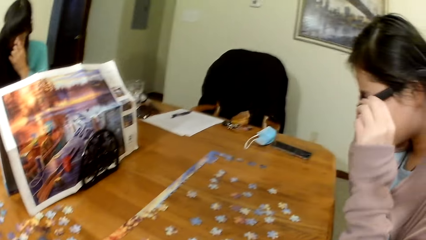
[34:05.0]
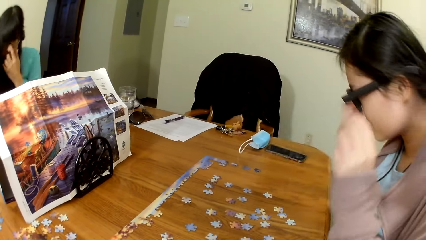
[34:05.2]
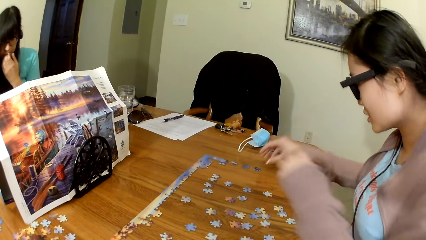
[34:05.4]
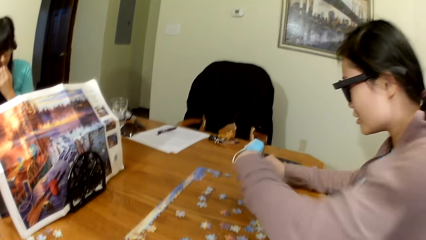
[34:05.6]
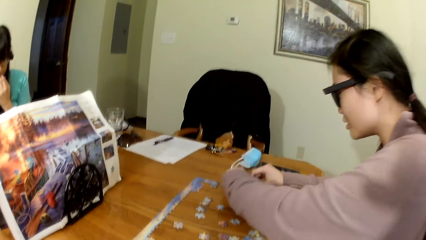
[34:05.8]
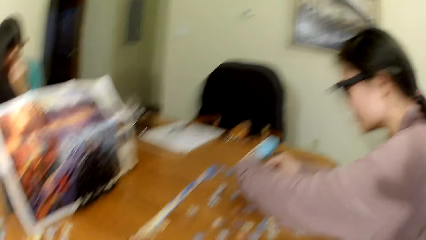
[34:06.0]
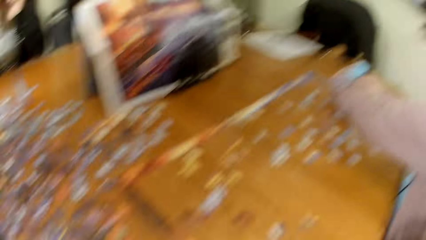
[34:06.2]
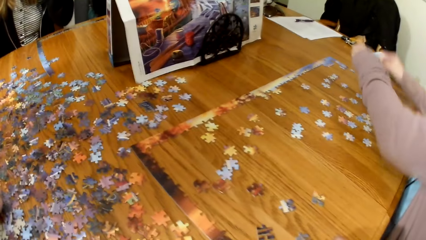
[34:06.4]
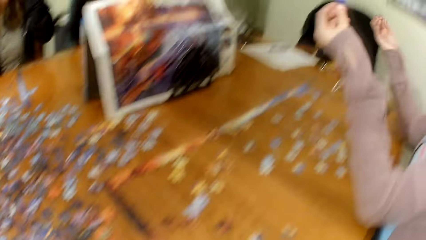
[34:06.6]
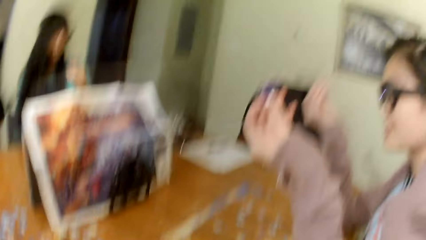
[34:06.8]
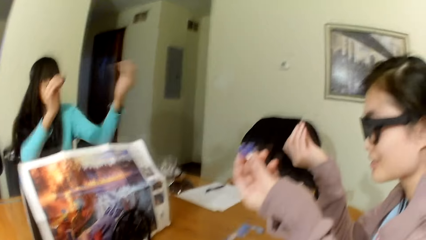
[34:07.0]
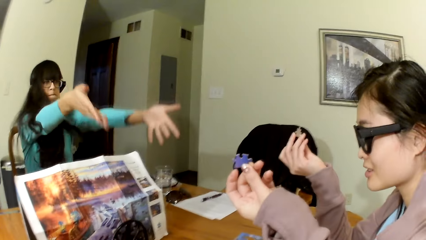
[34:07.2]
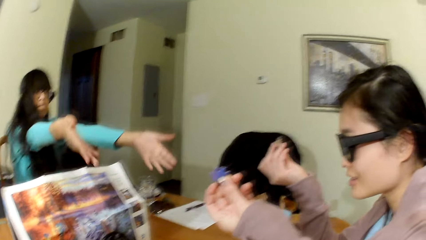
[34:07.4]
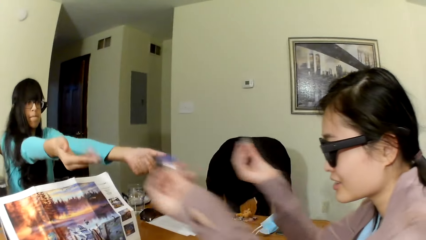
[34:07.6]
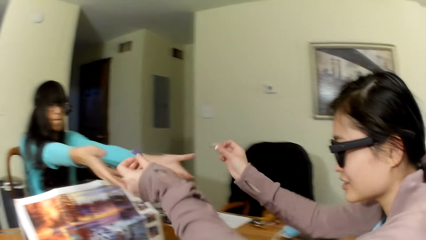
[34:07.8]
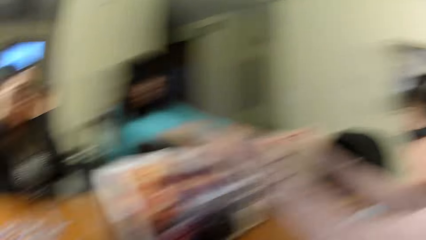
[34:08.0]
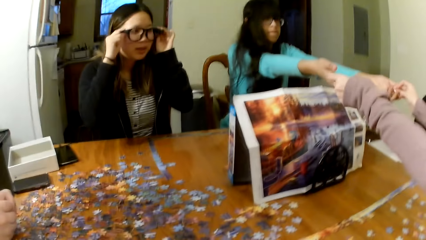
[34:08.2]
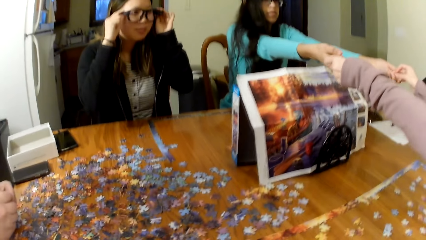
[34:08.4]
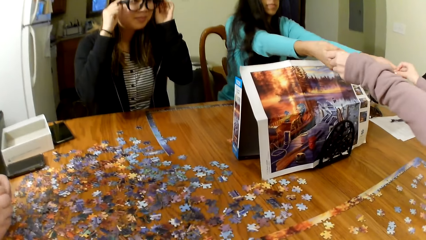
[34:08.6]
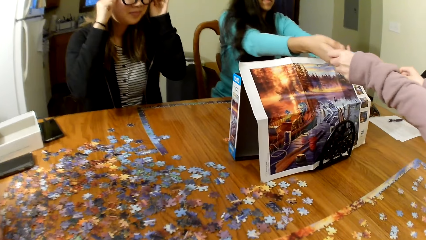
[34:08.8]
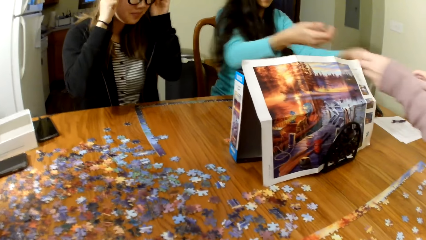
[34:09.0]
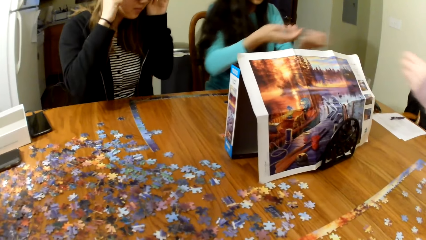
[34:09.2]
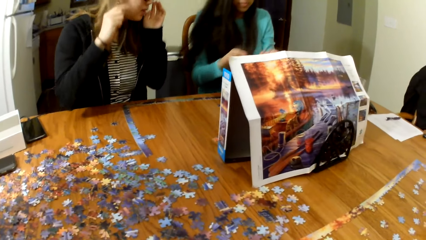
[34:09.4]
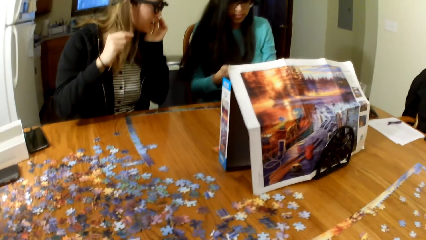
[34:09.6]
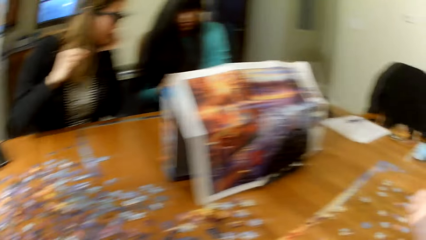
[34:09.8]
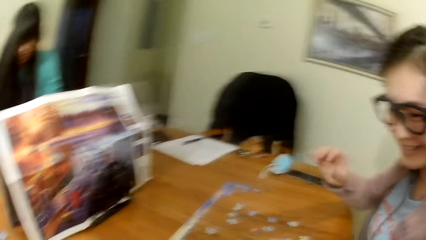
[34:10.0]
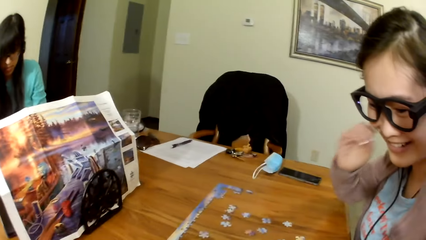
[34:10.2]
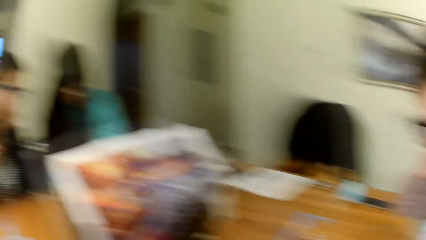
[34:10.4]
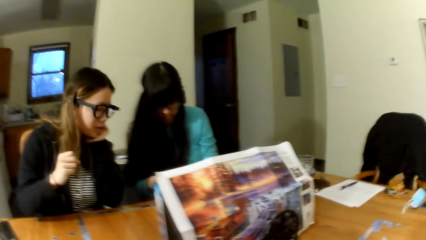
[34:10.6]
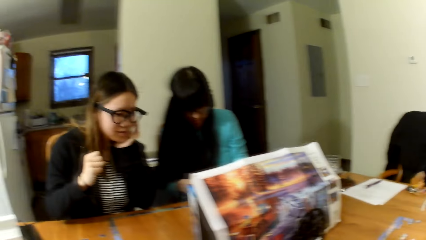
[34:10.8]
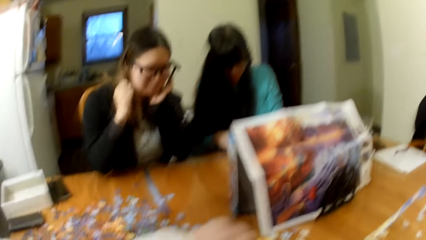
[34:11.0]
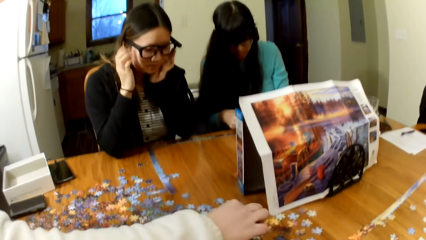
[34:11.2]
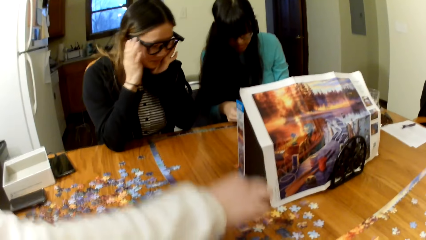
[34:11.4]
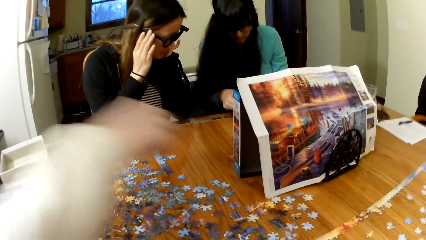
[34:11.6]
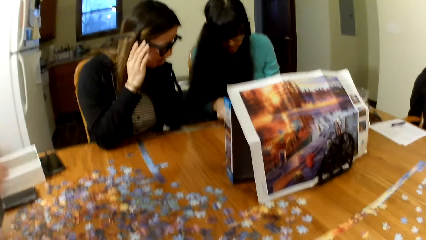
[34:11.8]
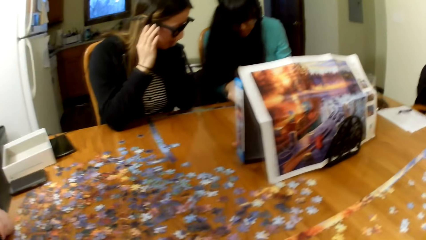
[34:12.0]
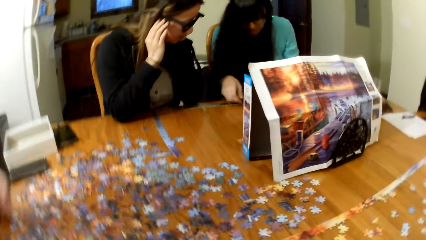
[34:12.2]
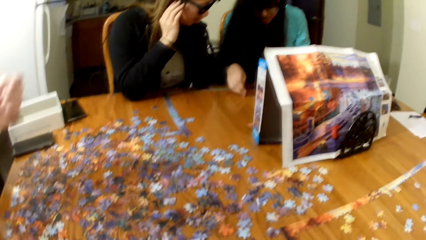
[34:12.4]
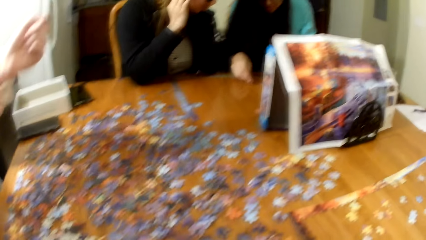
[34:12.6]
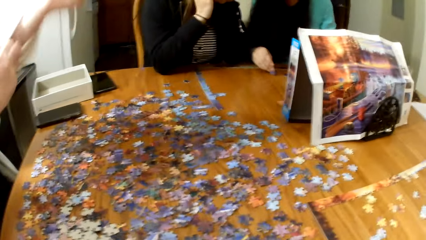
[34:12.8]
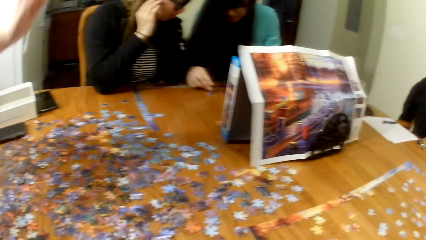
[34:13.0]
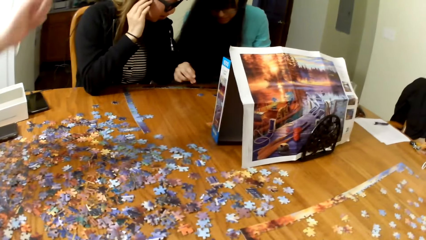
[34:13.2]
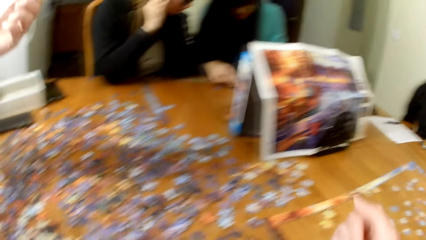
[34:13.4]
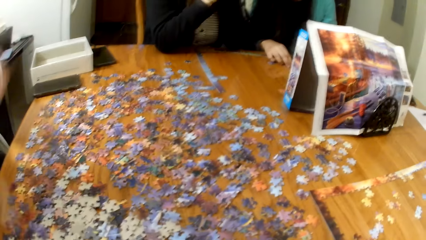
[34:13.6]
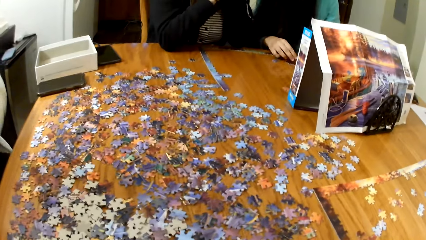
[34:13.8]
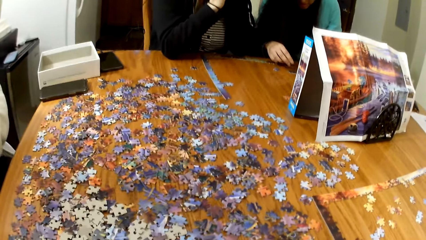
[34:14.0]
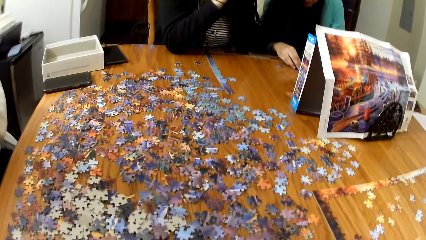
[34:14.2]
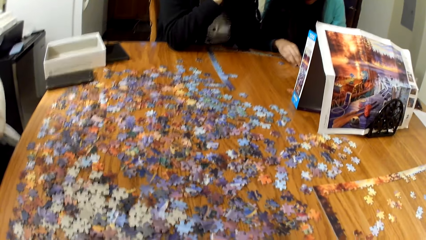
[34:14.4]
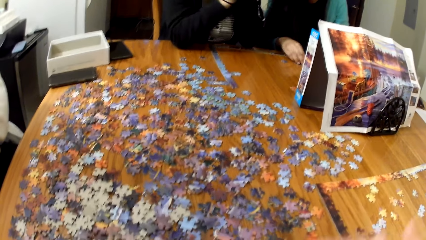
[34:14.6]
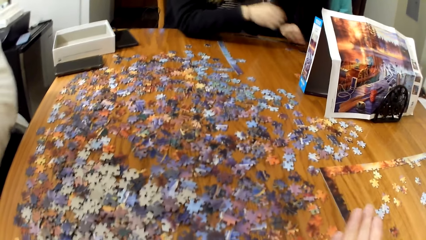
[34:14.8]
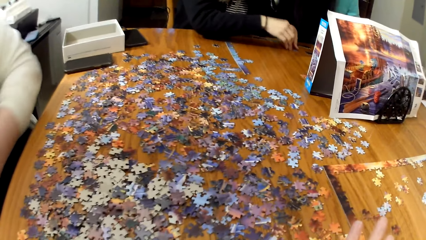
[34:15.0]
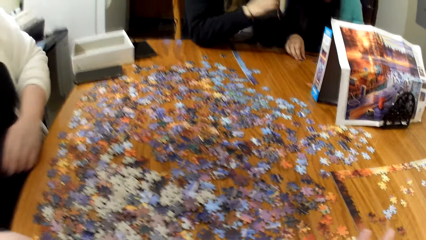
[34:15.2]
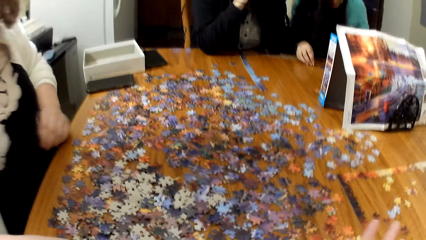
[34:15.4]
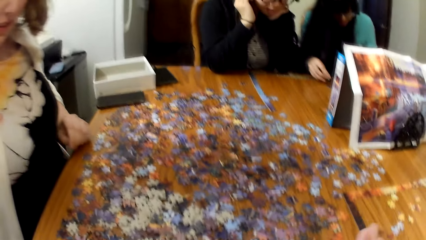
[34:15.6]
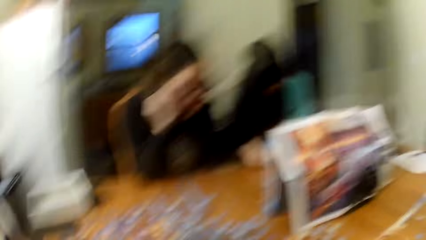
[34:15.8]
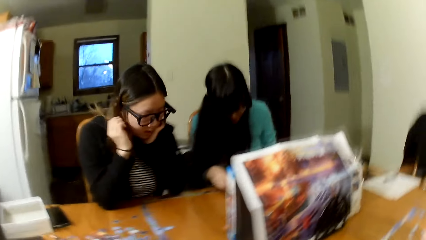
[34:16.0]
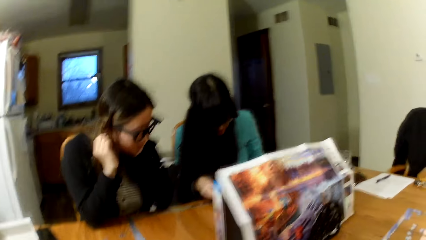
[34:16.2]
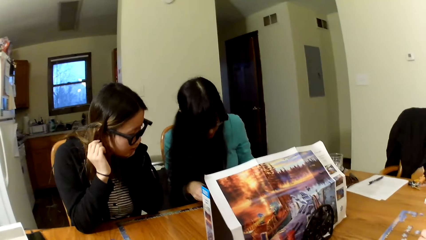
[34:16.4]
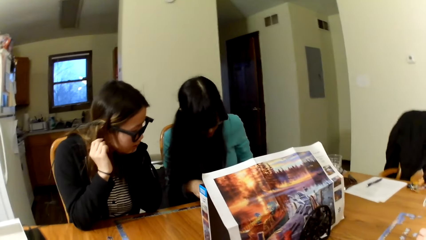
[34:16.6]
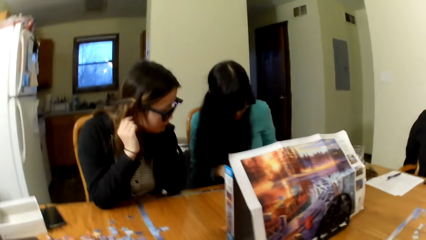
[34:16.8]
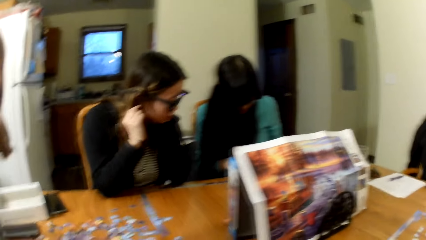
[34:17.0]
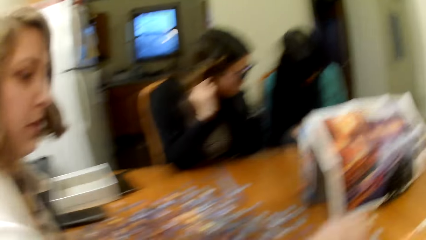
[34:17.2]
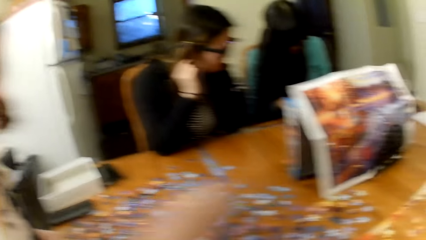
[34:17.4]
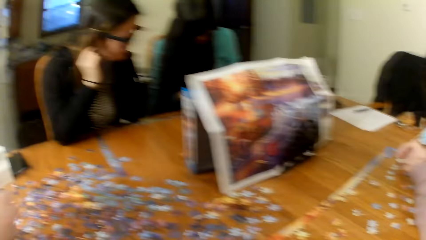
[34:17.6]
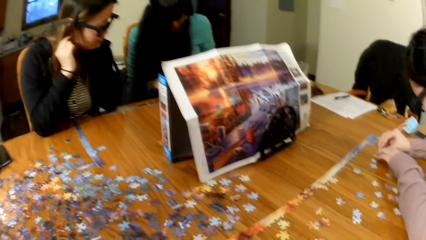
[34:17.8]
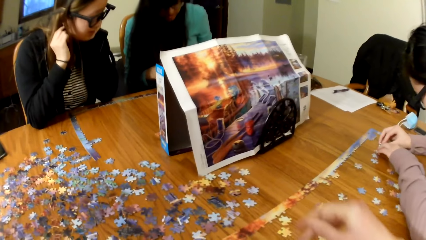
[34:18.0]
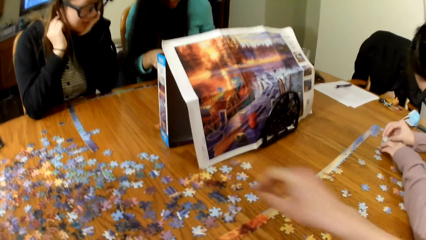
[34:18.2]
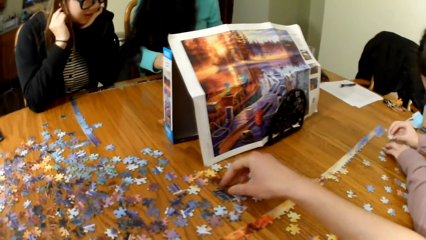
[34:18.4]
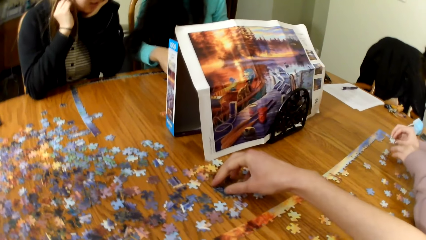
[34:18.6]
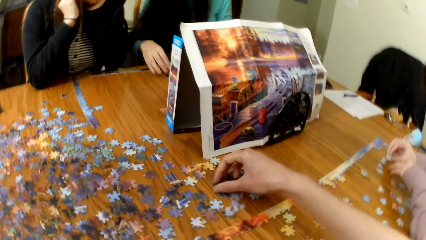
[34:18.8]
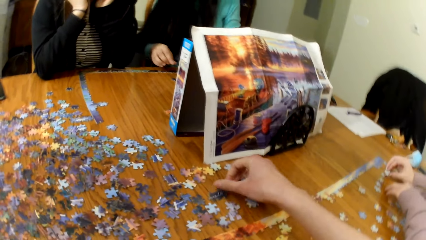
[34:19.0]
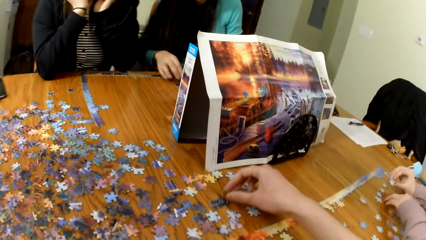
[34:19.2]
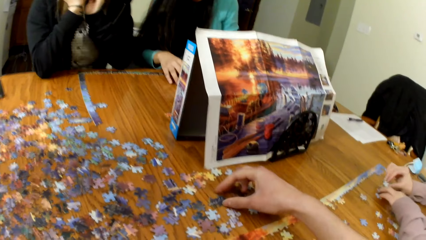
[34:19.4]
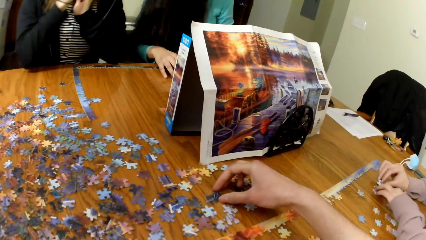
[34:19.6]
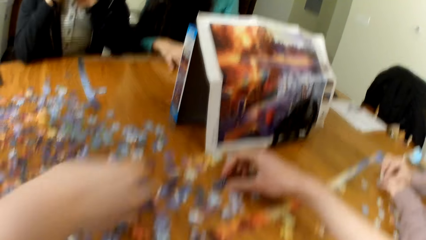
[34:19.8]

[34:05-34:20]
A woman plays a puzzle. A lady picks puzzle cards from another lady. The camera wearer looks around. Another woman plays the puzzle. The camera wearer plays the puzzle.
